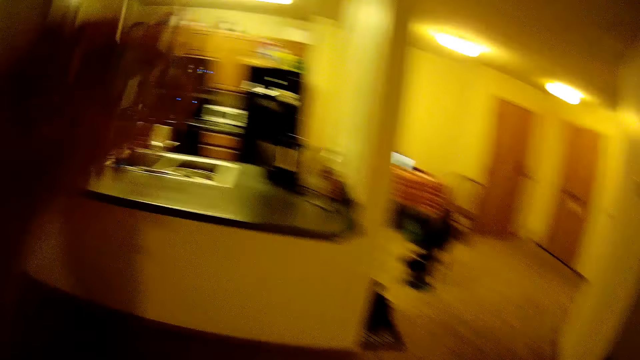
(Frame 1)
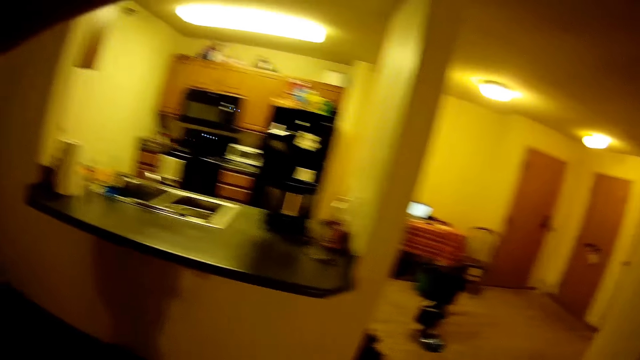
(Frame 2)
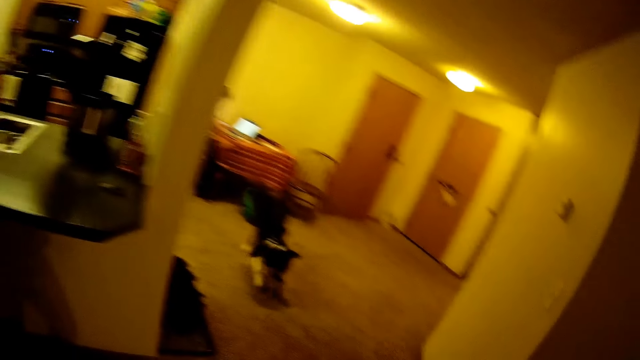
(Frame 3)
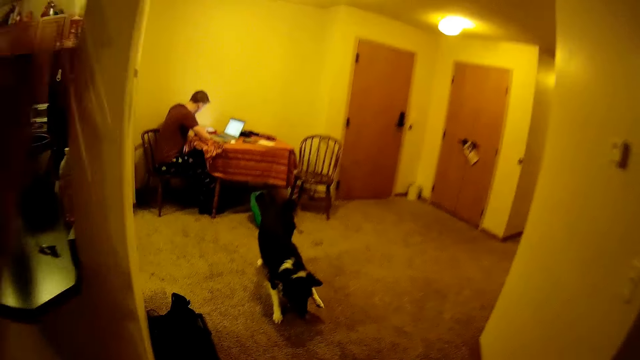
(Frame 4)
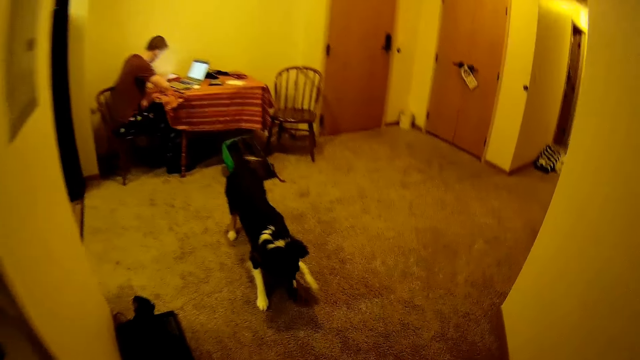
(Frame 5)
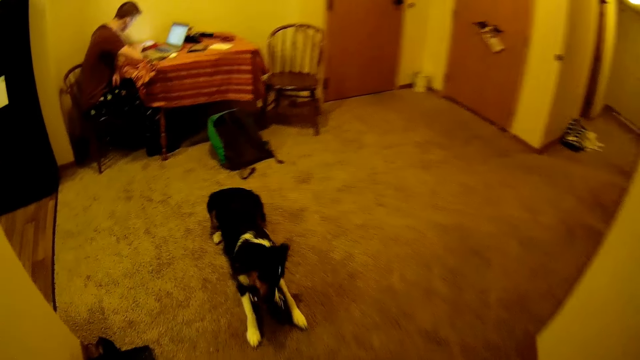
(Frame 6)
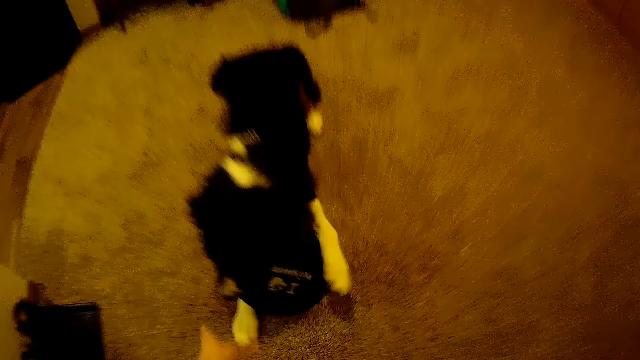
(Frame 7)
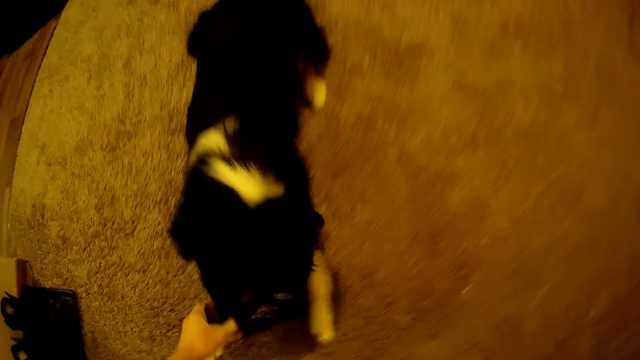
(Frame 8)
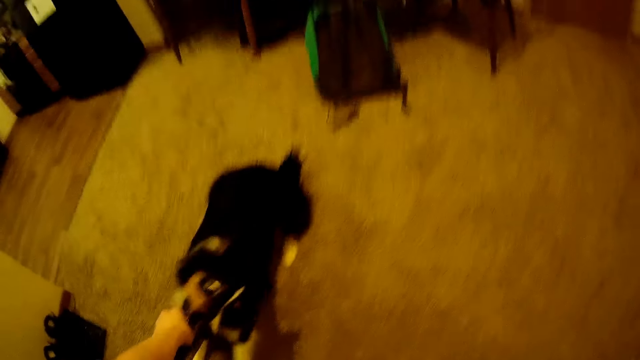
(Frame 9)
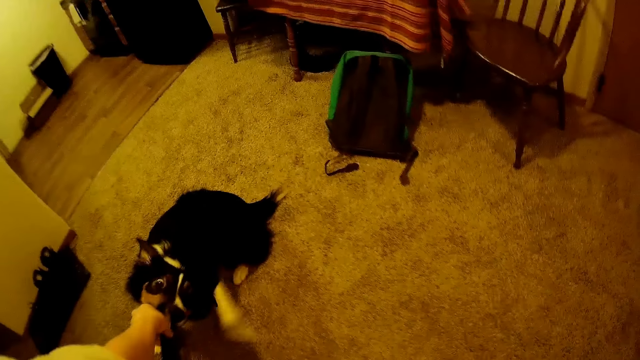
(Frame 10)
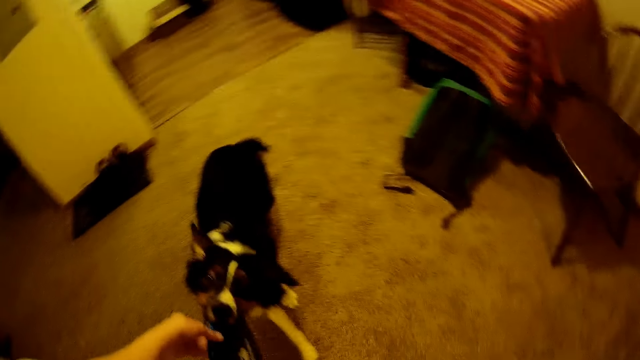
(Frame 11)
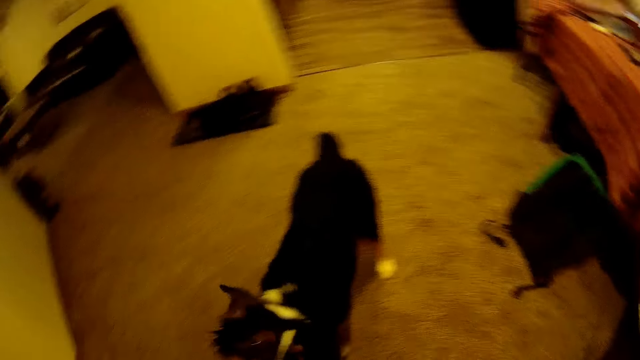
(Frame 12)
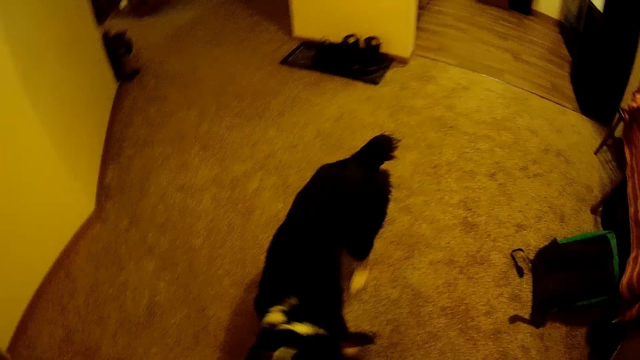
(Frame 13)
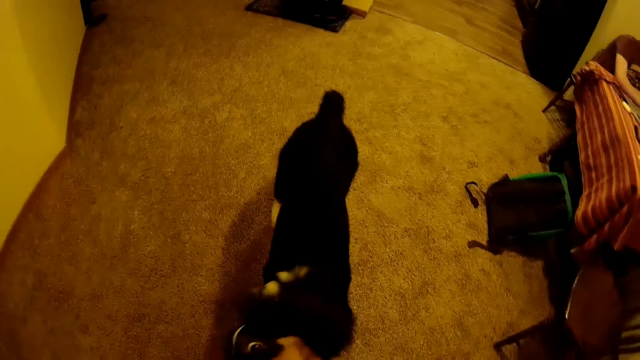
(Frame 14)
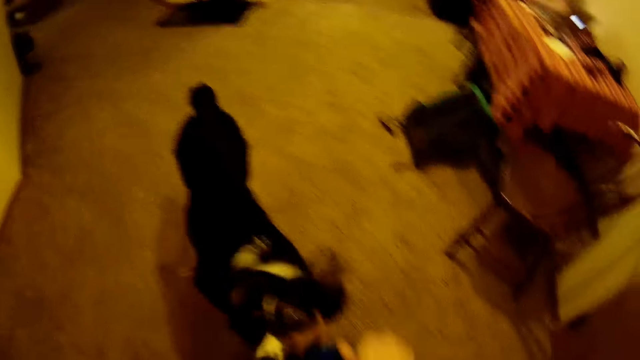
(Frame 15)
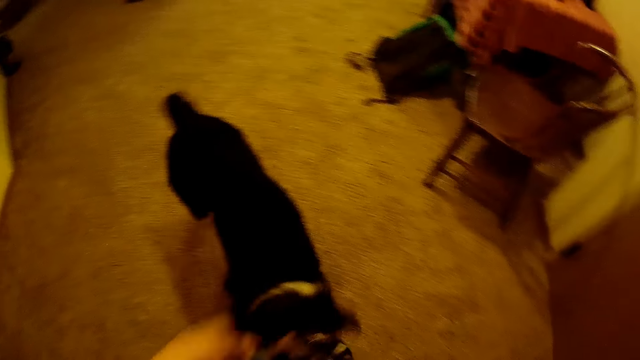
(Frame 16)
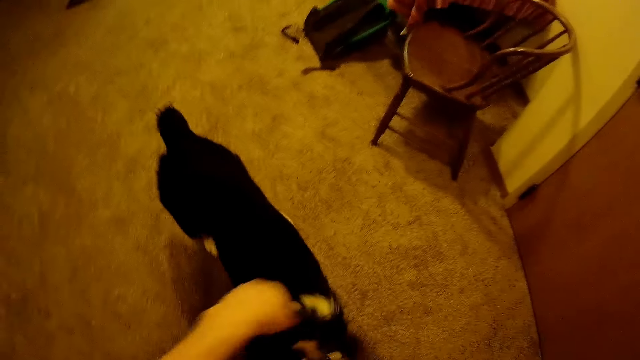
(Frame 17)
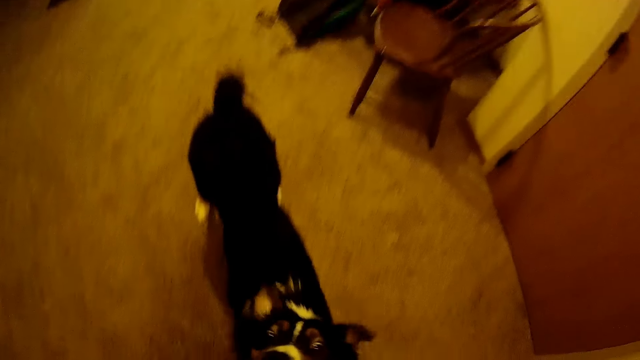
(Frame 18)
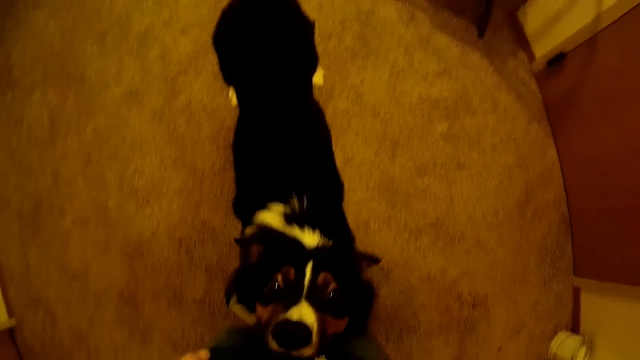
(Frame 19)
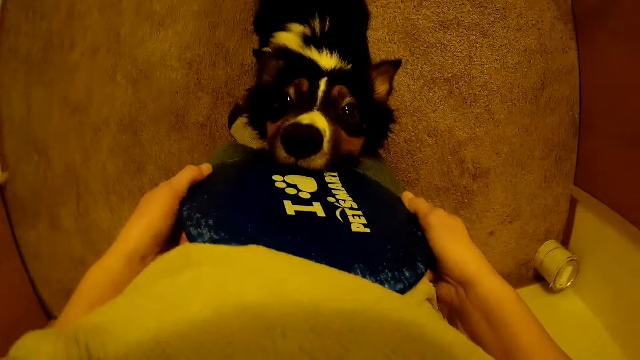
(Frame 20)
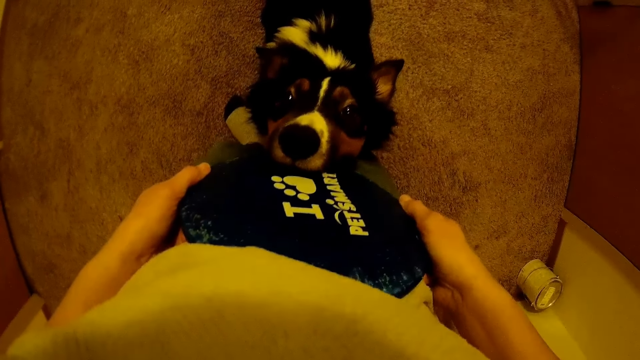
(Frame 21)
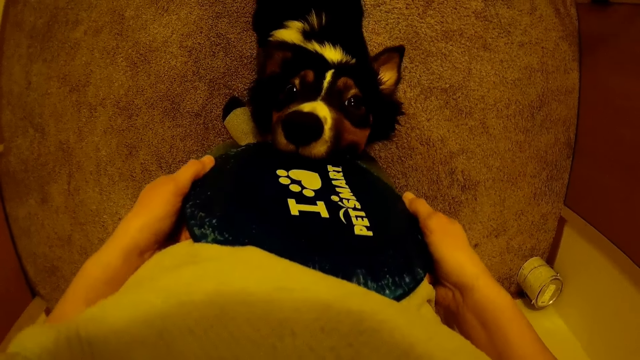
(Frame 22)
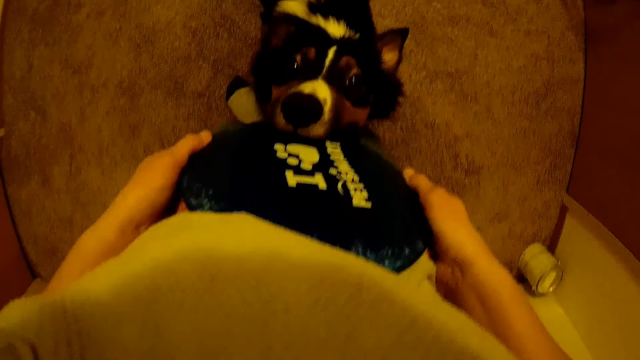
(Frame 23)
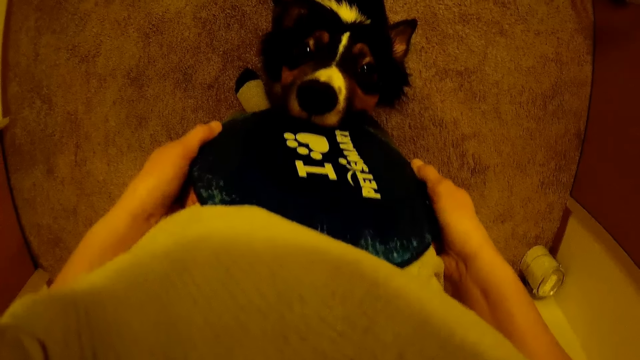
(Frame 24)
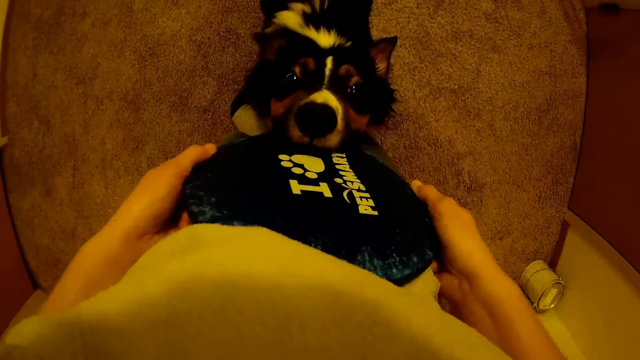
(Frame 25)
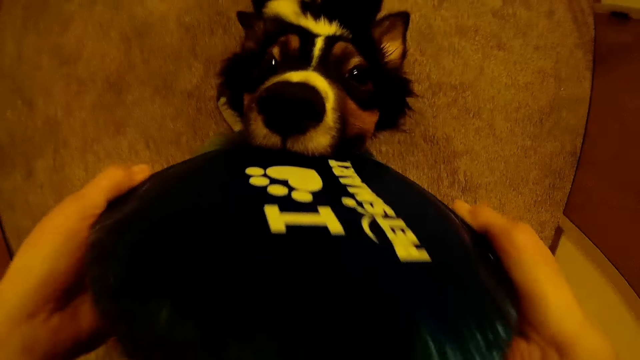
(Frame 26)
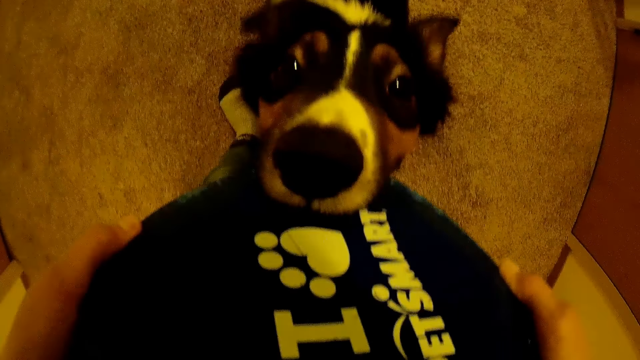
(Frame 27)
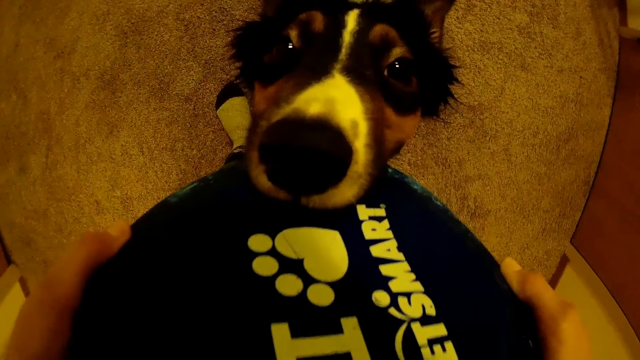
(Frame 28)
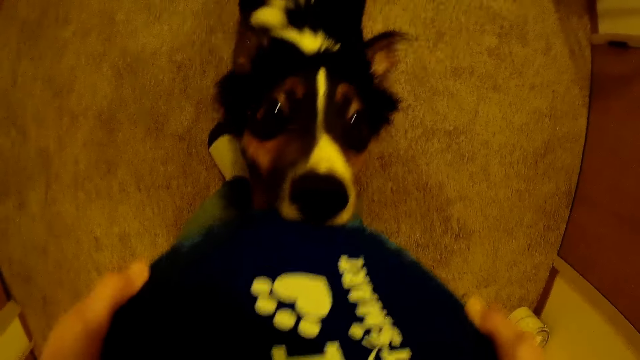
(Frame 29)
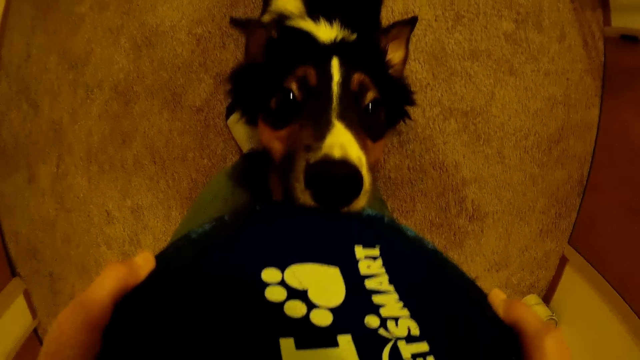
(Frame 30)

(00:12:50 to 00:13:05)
The camera wearer adjusts the camera. He puts down his hand. He takes the lid. He interacts with the dog.

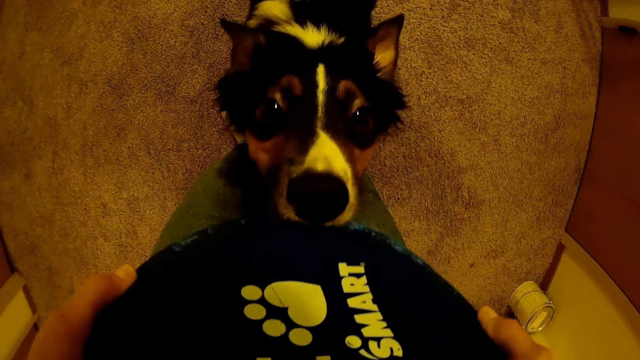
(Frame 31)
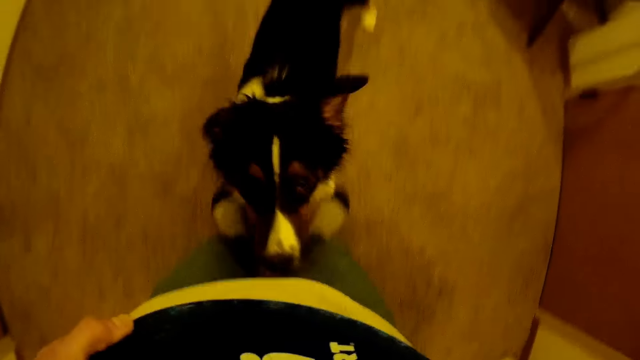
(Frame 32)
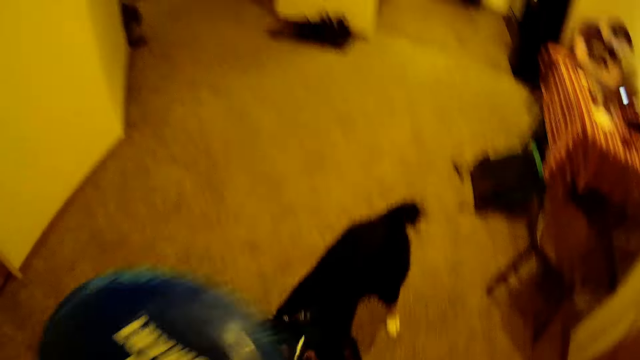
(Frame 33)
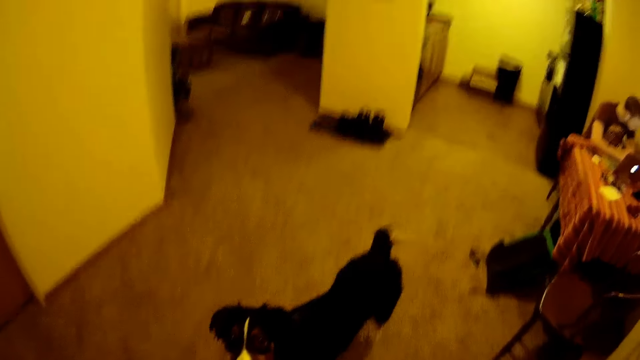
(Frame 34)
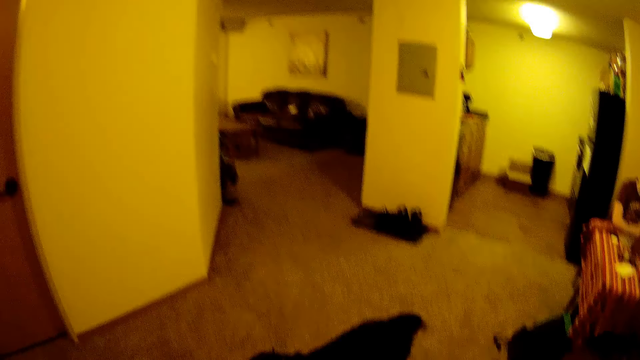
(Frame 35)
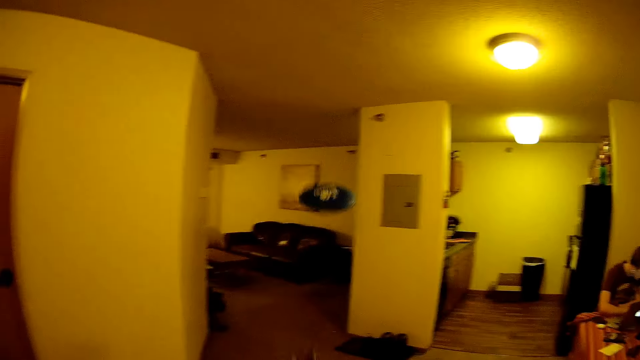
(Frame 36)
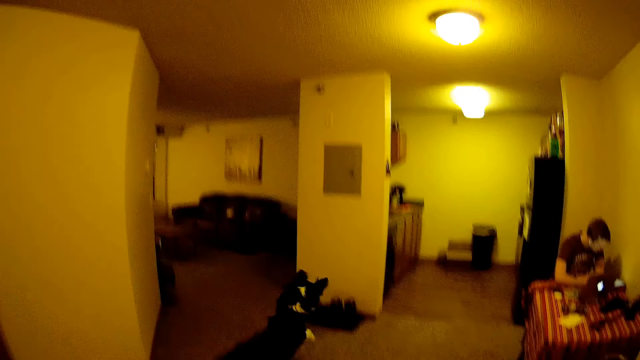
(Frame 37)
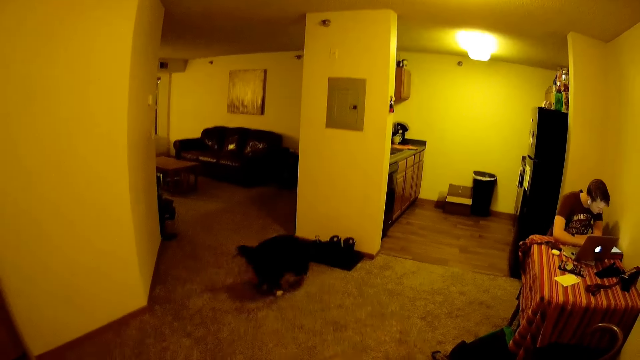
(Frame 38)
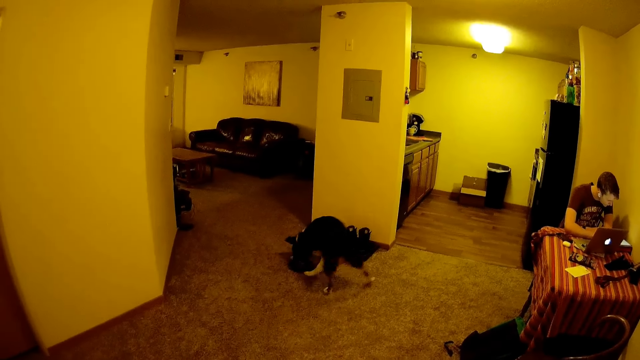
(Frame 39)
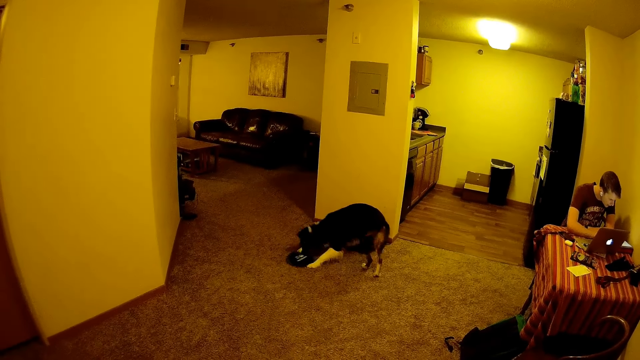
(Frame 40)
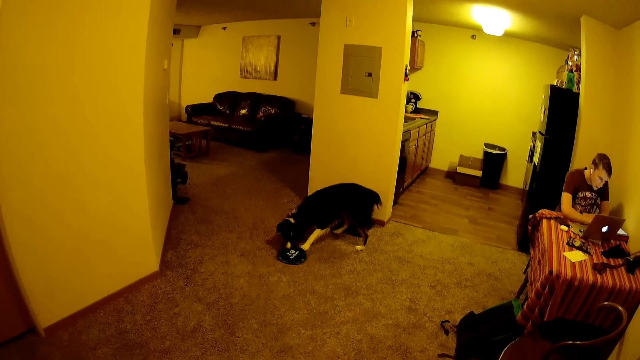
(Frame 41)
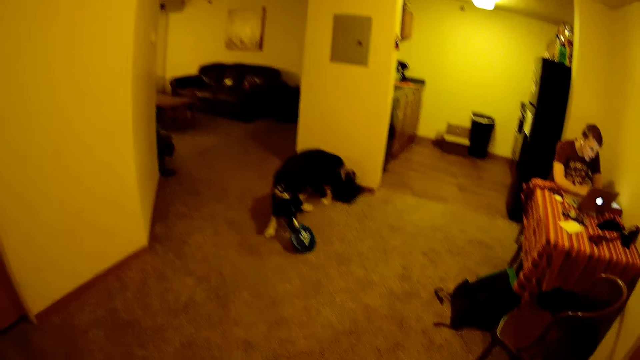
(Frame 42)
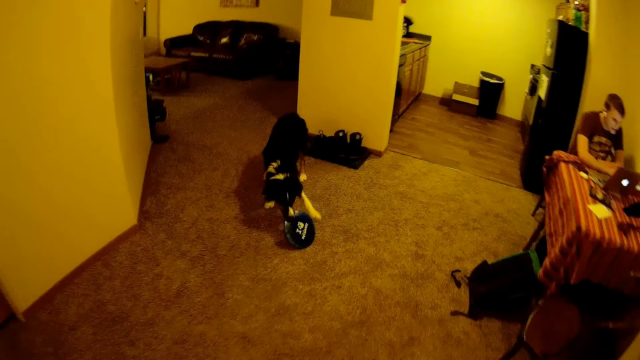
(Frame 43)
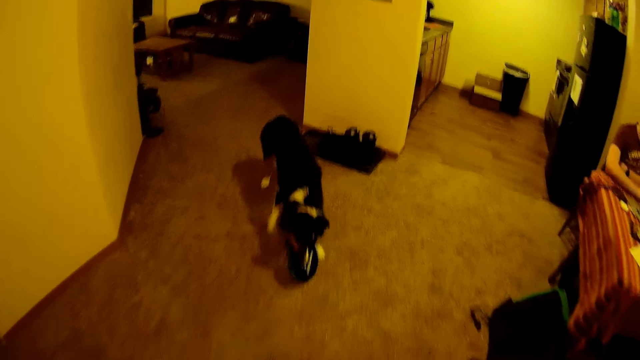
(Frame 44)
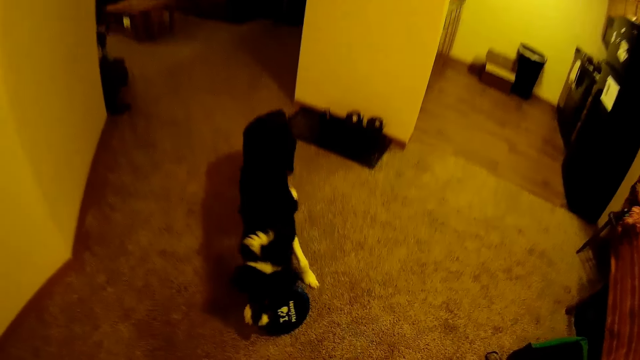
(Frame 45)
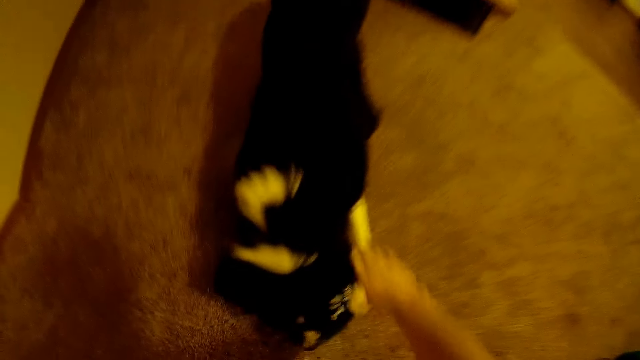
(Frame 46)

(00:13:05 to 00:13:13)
The camera wearer throws the lid.
